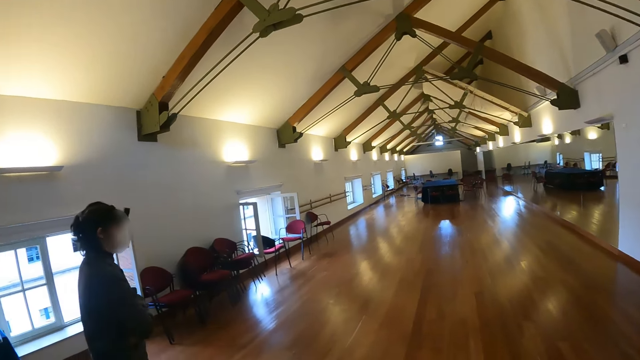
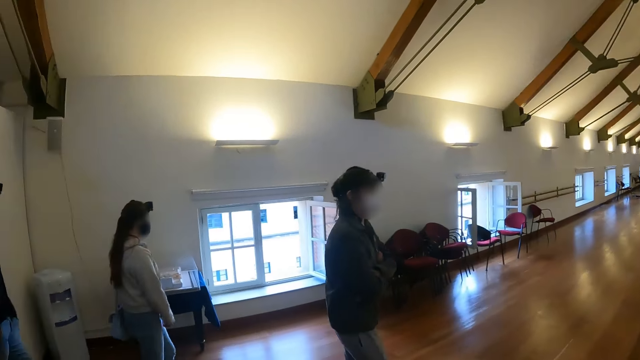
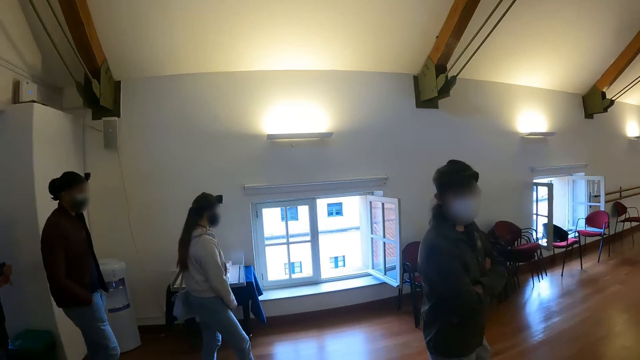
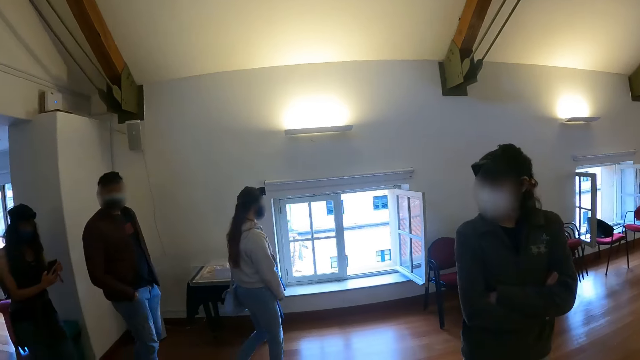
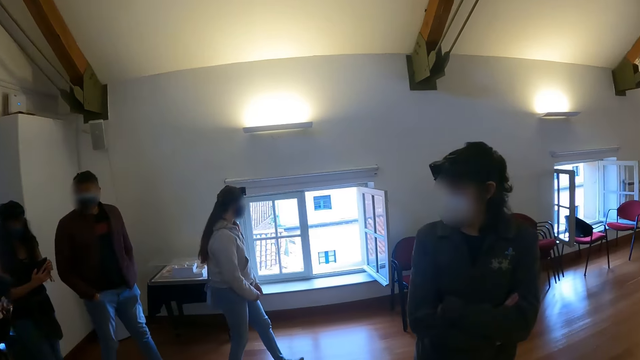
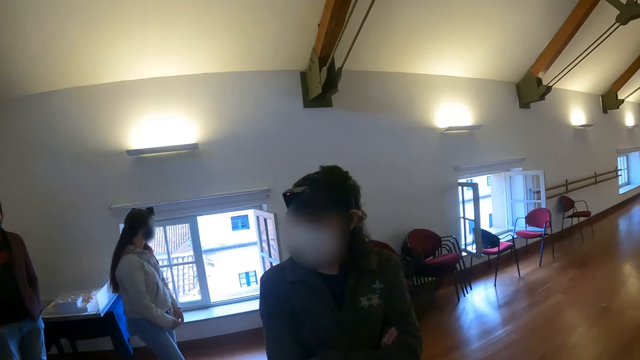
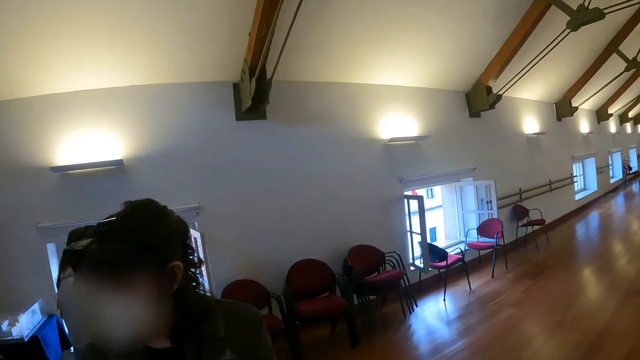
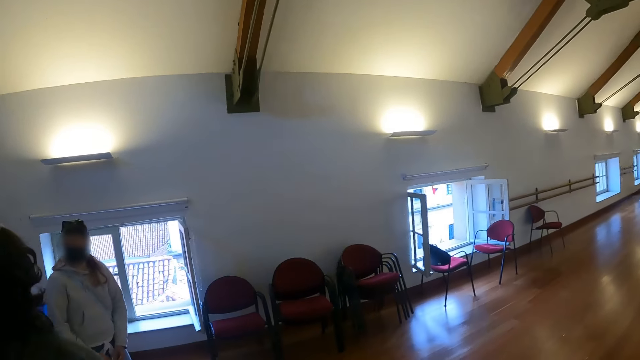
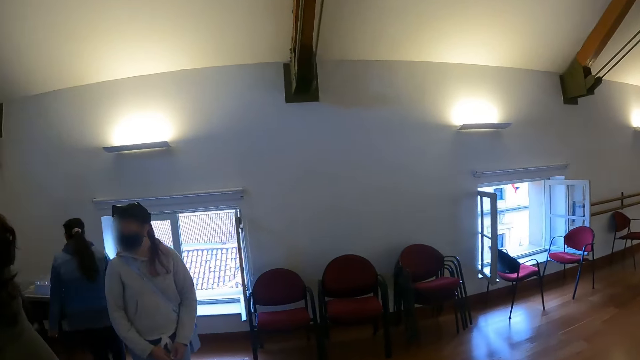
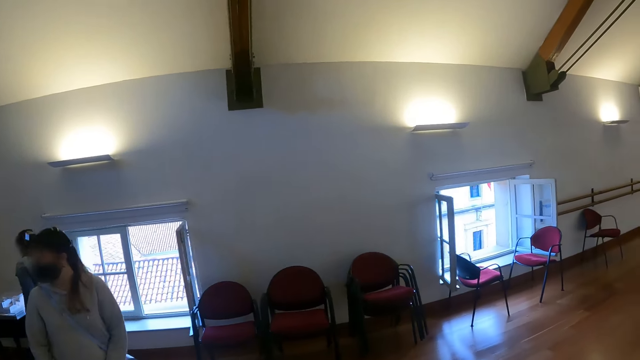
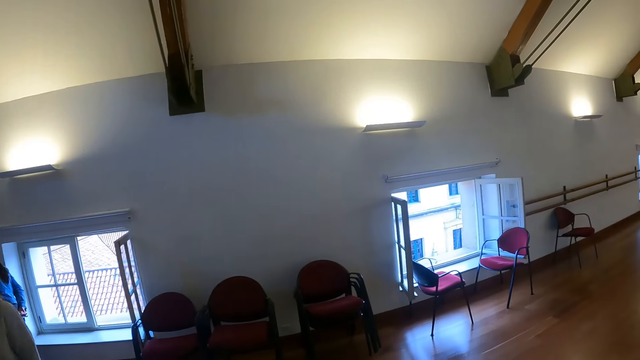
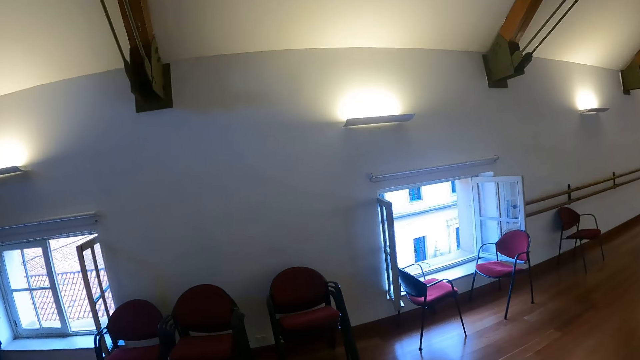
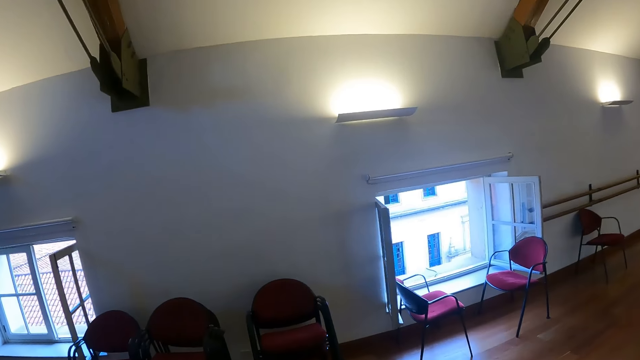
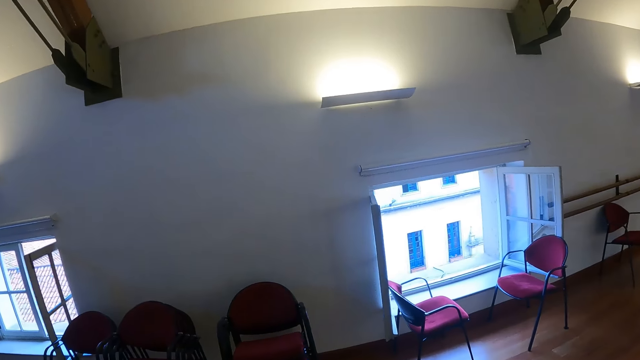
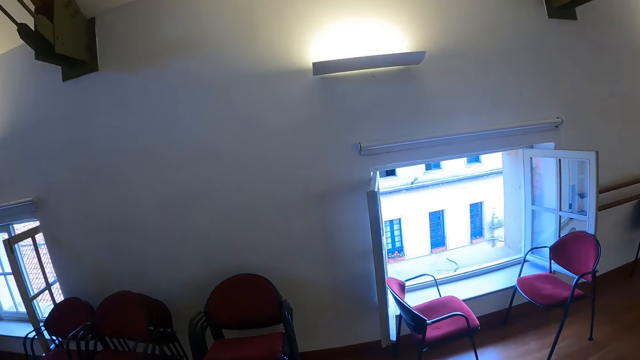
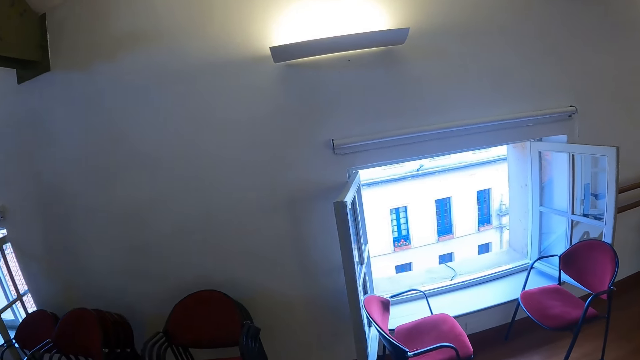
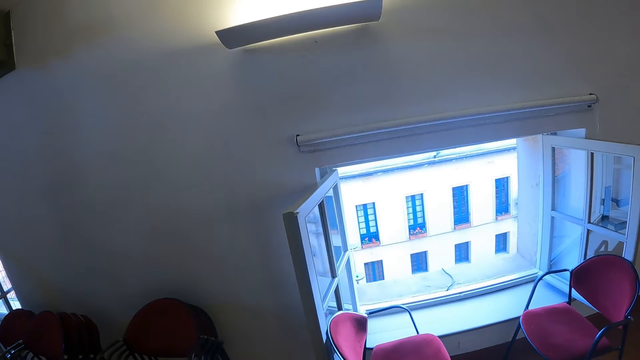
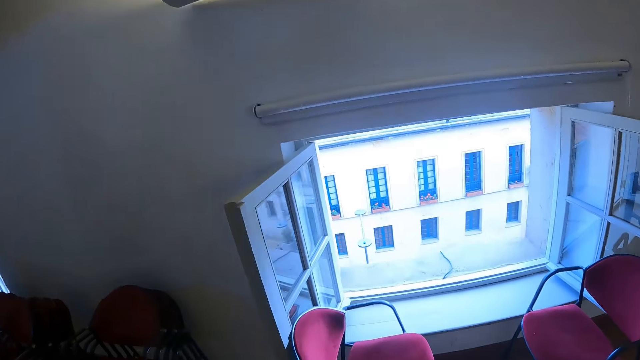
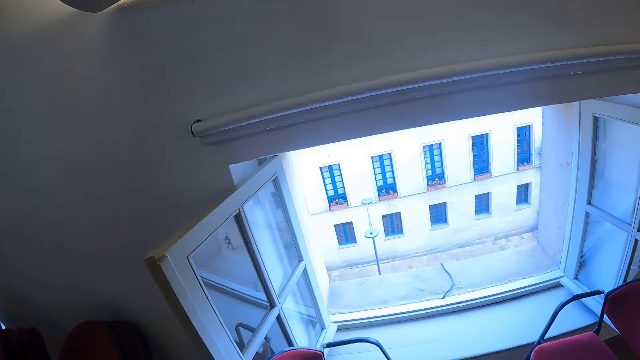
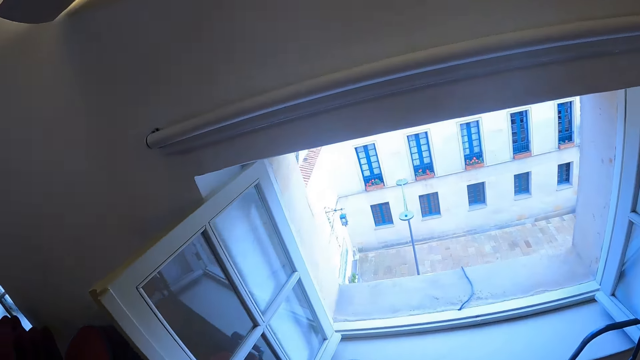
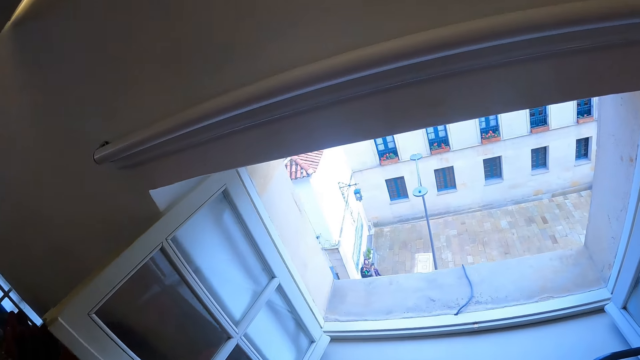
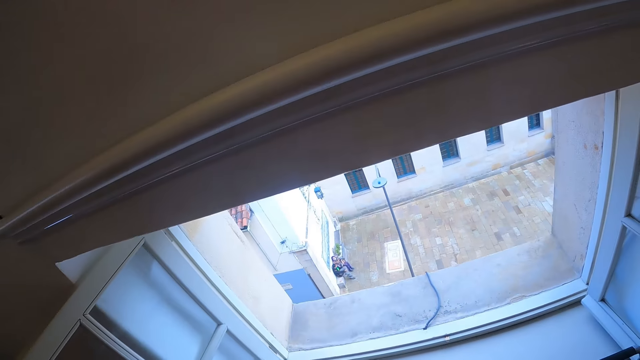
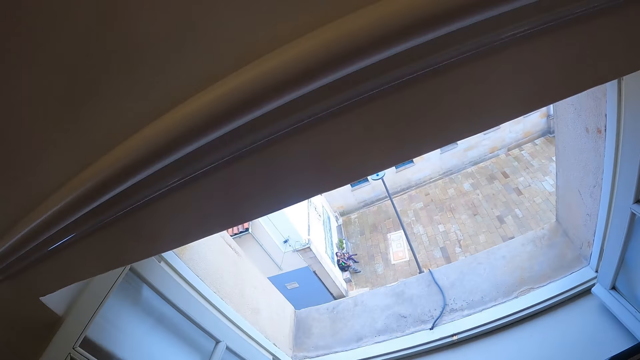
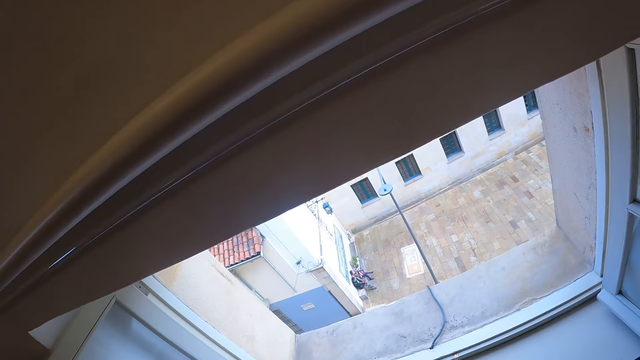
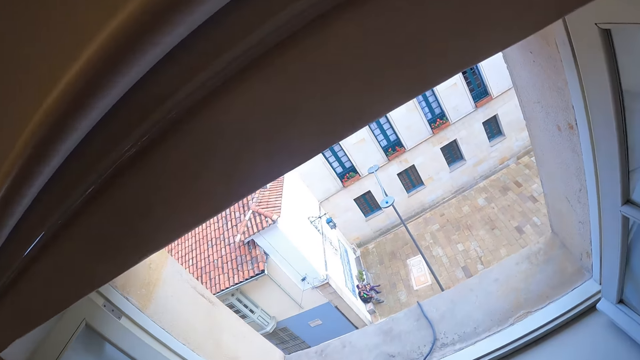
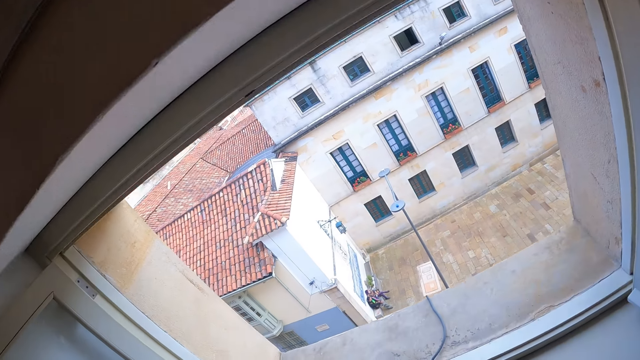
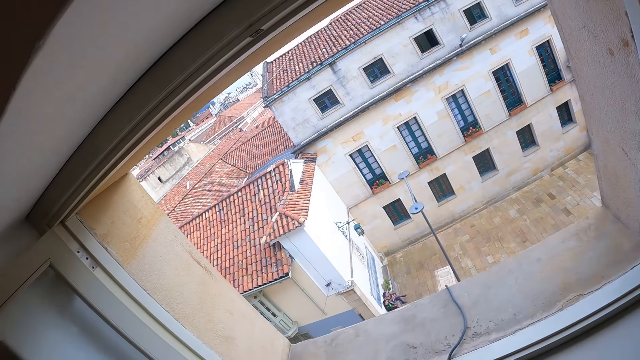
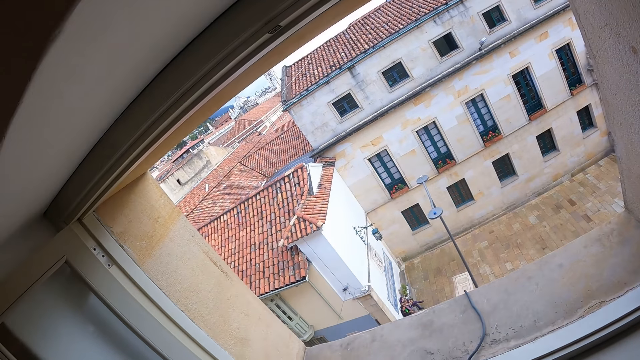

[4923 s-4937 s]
The camera wearer walks. They look through the window.

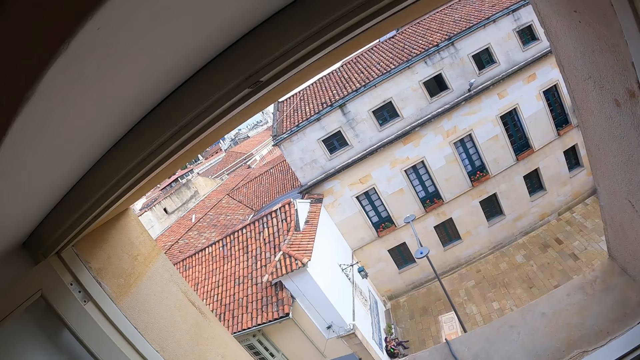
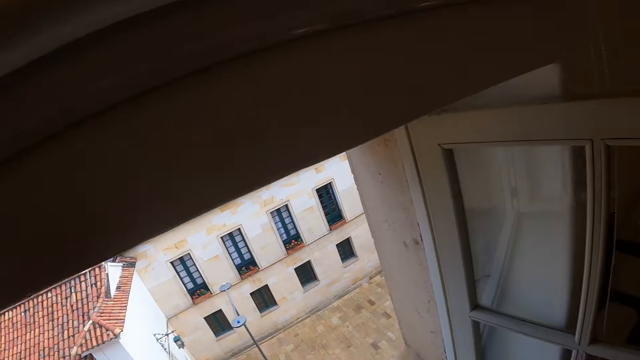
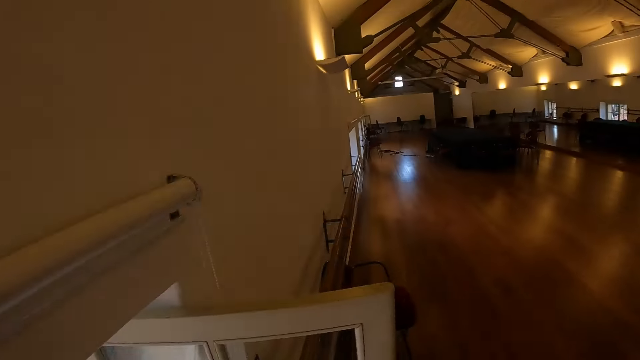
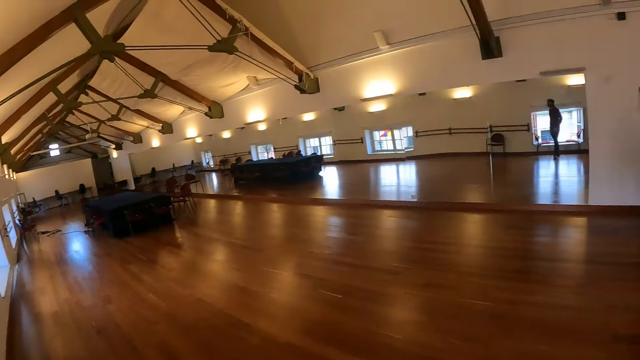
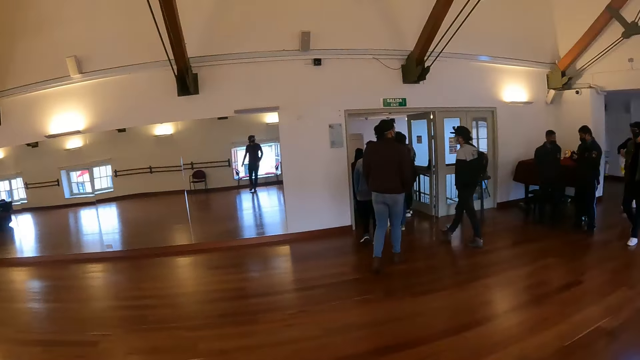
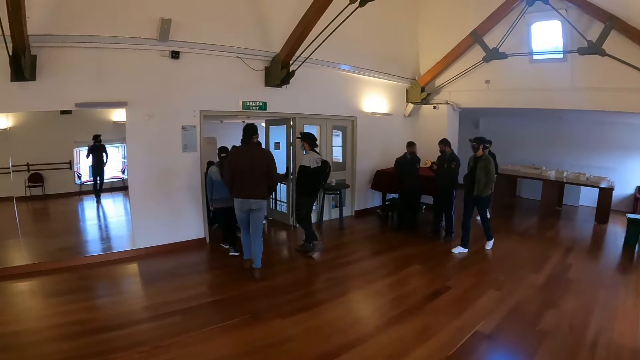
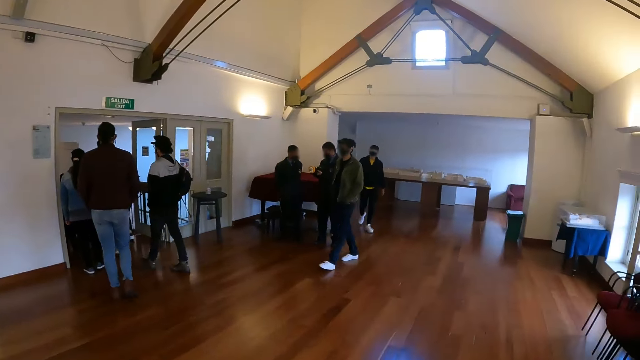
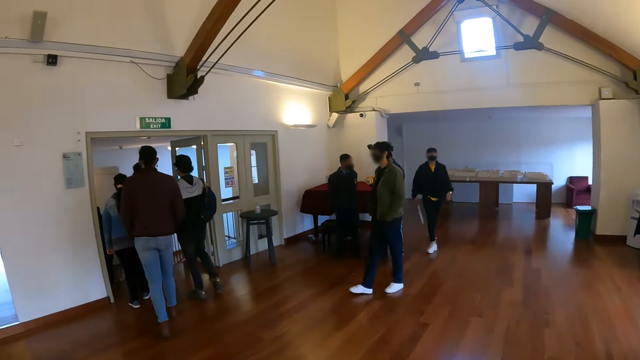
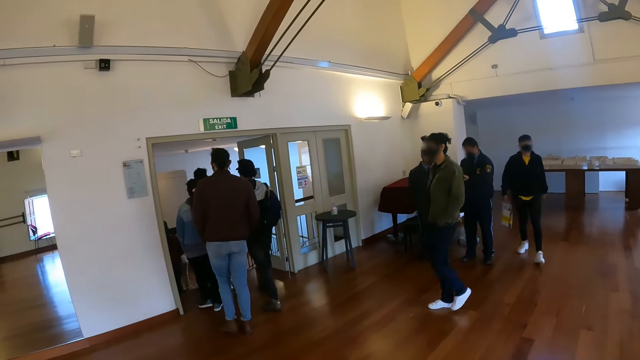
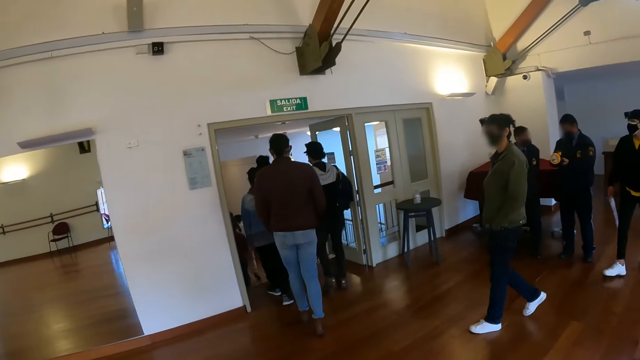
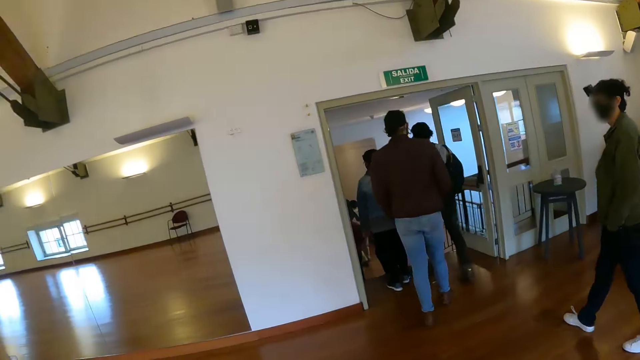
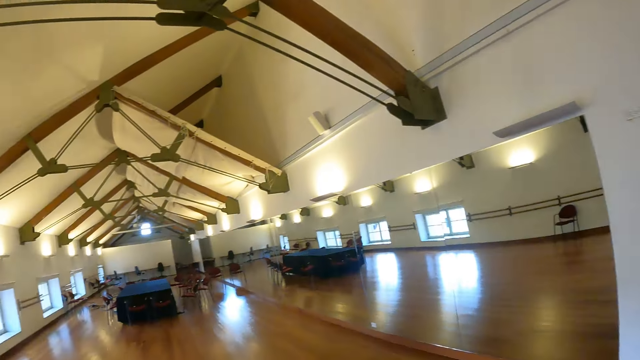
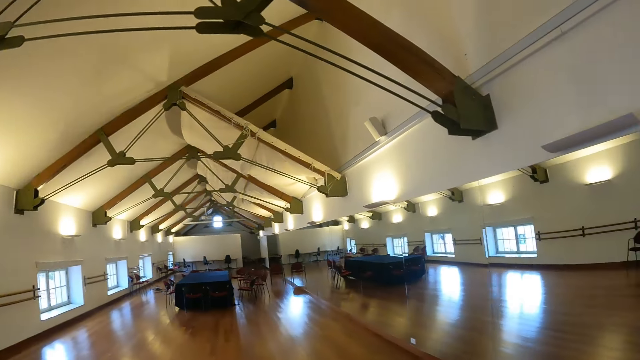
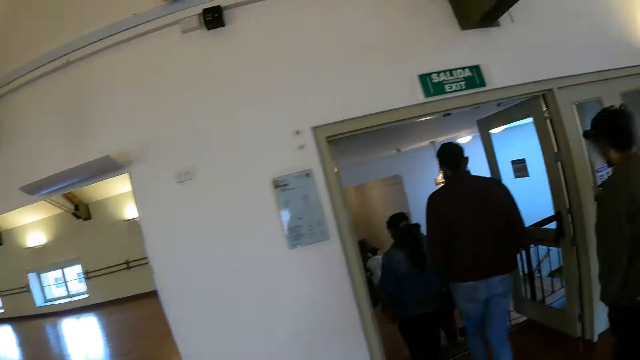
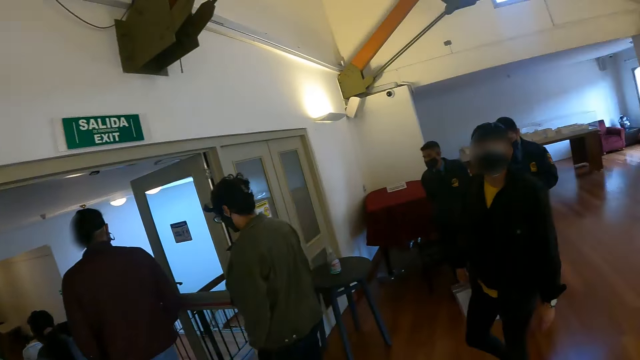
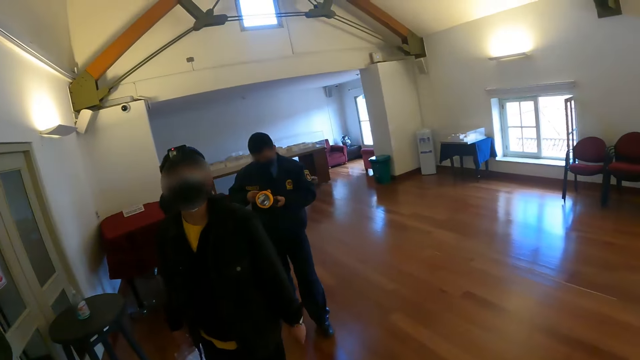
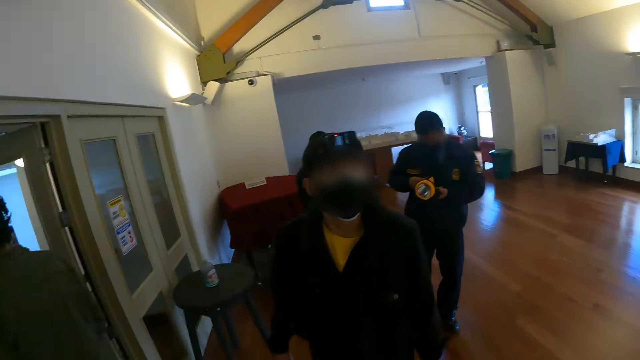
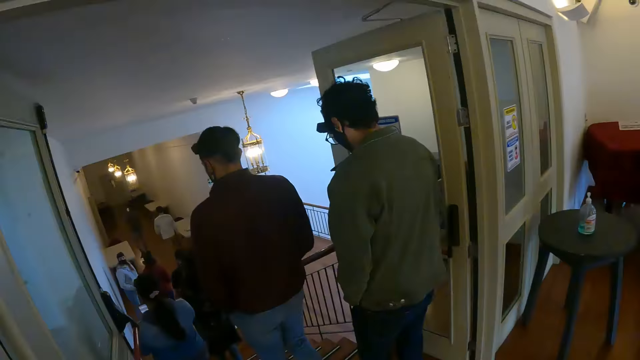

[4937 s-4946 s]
The camera wearer walks in the room. They look at the furthest end of the room.
